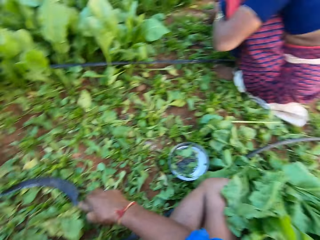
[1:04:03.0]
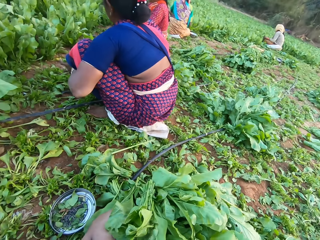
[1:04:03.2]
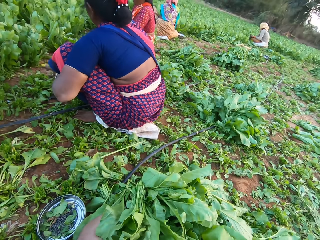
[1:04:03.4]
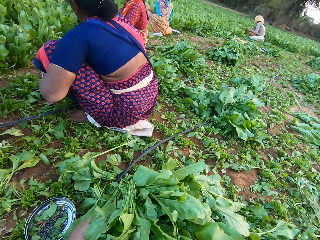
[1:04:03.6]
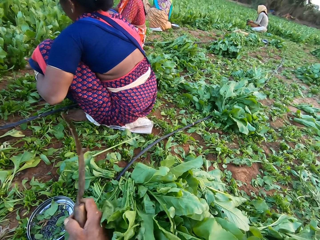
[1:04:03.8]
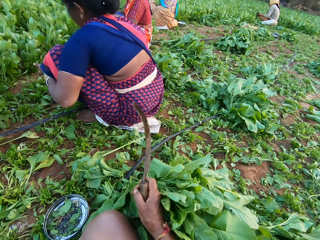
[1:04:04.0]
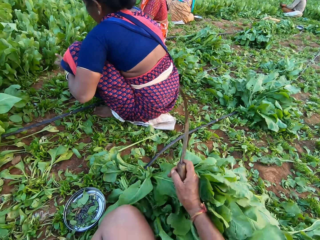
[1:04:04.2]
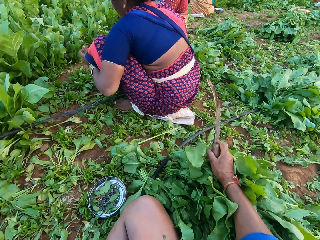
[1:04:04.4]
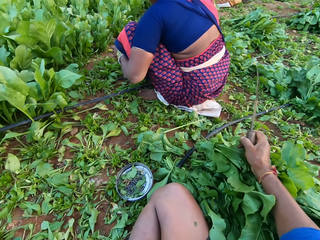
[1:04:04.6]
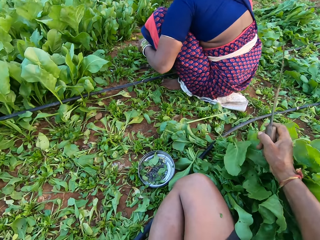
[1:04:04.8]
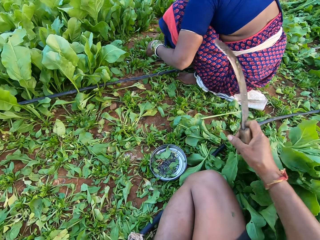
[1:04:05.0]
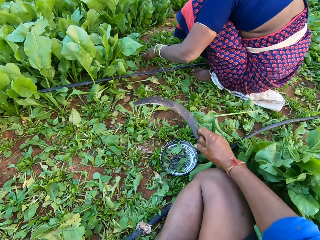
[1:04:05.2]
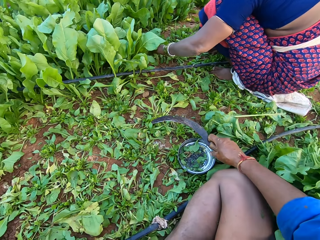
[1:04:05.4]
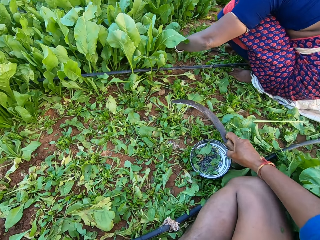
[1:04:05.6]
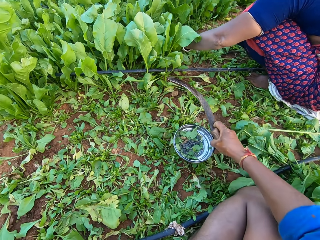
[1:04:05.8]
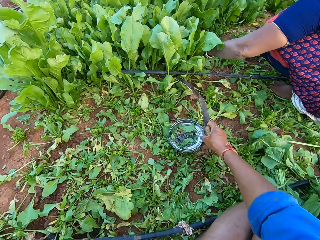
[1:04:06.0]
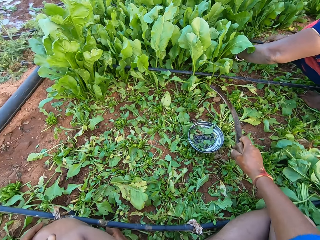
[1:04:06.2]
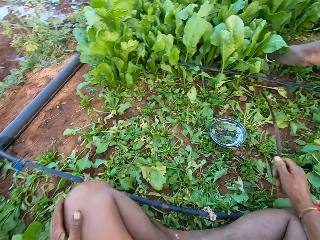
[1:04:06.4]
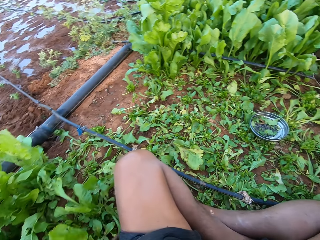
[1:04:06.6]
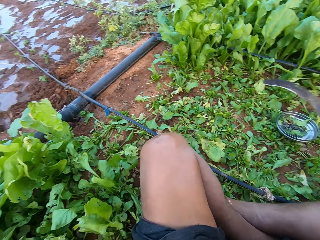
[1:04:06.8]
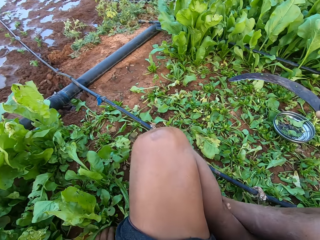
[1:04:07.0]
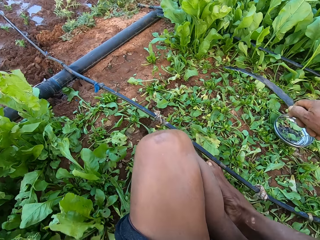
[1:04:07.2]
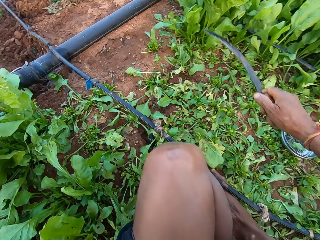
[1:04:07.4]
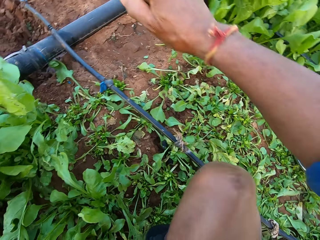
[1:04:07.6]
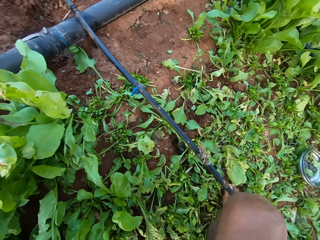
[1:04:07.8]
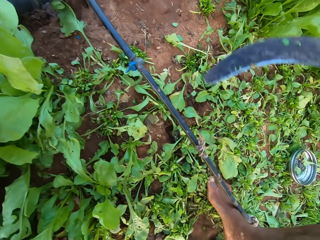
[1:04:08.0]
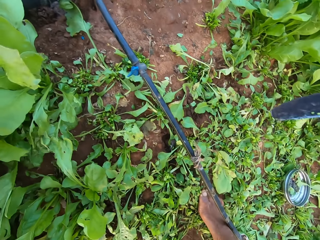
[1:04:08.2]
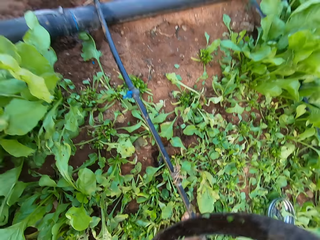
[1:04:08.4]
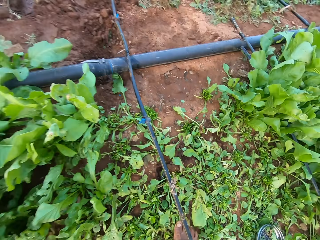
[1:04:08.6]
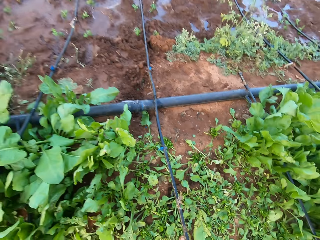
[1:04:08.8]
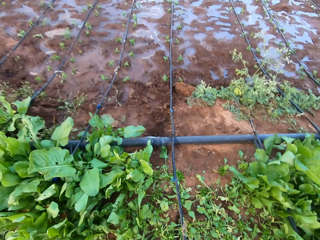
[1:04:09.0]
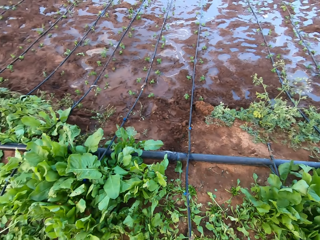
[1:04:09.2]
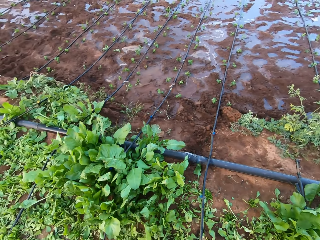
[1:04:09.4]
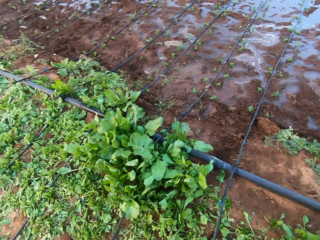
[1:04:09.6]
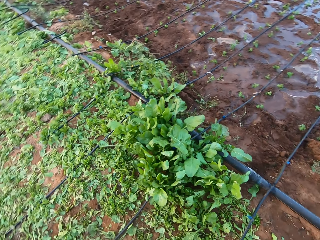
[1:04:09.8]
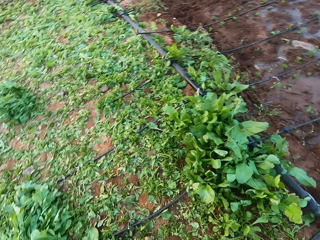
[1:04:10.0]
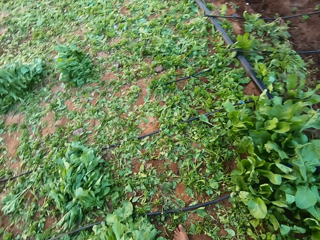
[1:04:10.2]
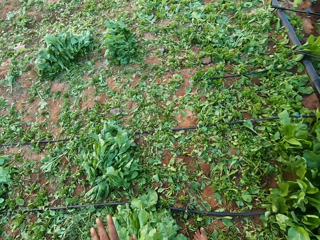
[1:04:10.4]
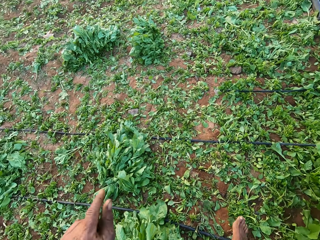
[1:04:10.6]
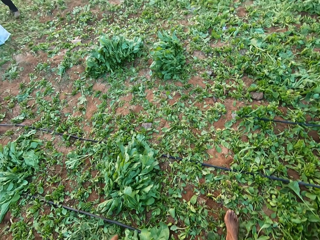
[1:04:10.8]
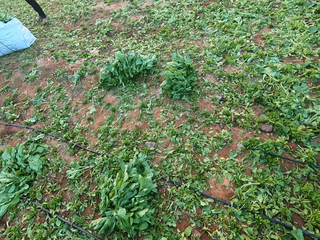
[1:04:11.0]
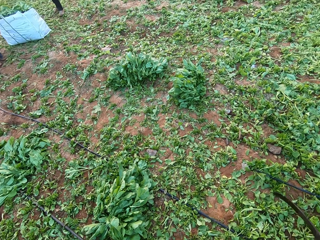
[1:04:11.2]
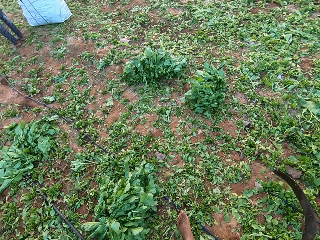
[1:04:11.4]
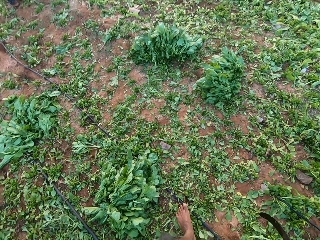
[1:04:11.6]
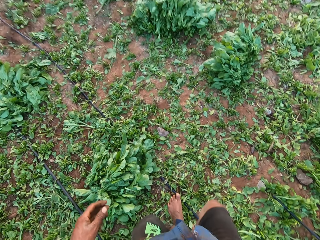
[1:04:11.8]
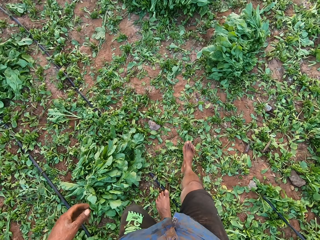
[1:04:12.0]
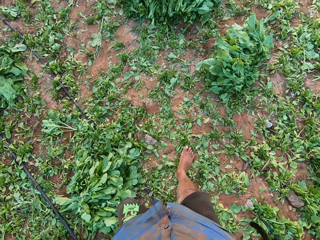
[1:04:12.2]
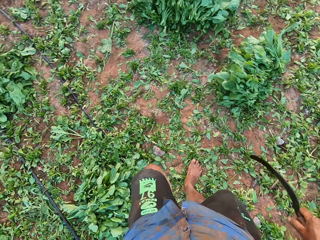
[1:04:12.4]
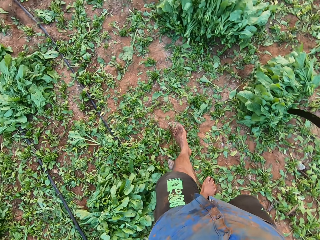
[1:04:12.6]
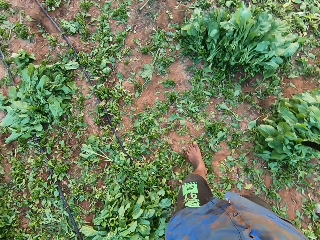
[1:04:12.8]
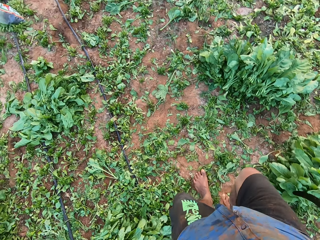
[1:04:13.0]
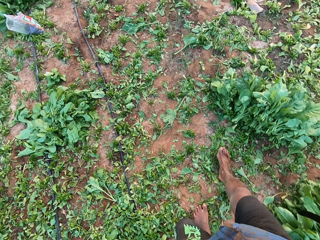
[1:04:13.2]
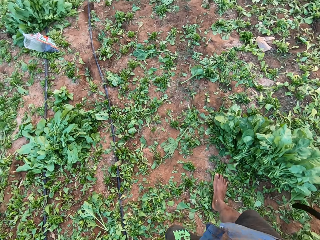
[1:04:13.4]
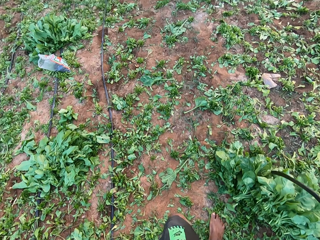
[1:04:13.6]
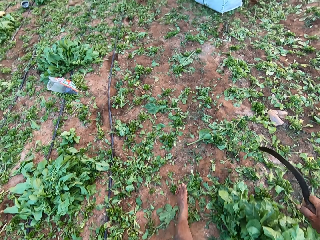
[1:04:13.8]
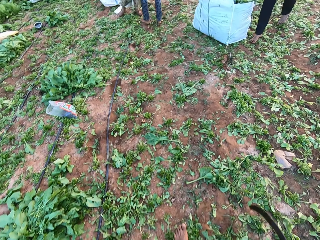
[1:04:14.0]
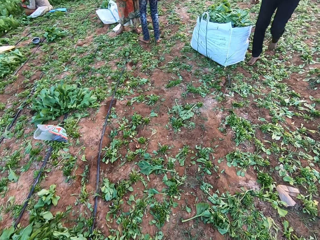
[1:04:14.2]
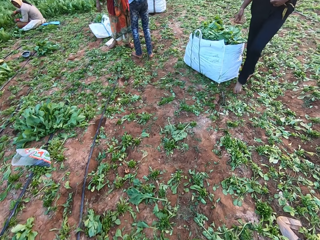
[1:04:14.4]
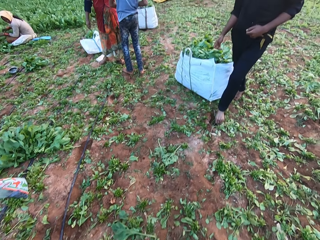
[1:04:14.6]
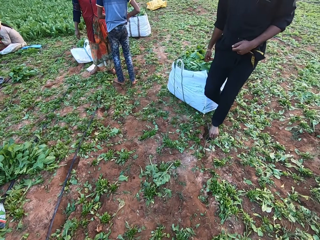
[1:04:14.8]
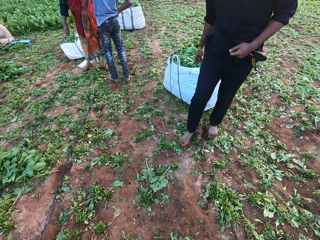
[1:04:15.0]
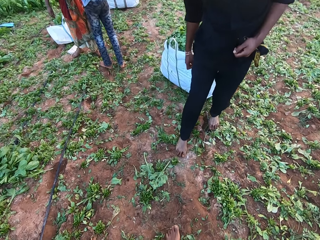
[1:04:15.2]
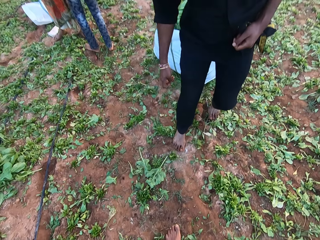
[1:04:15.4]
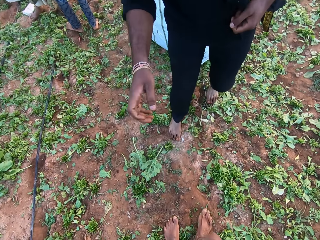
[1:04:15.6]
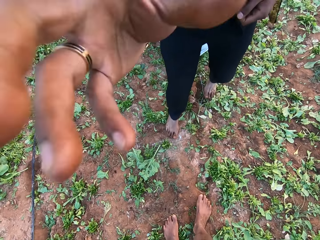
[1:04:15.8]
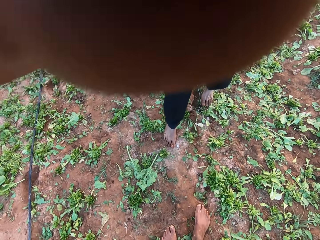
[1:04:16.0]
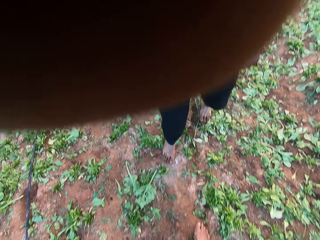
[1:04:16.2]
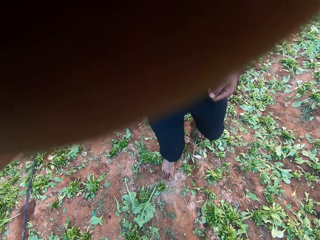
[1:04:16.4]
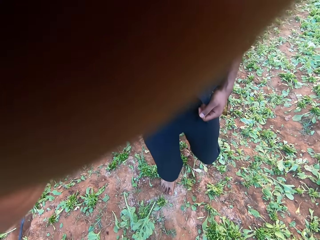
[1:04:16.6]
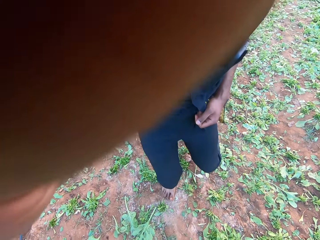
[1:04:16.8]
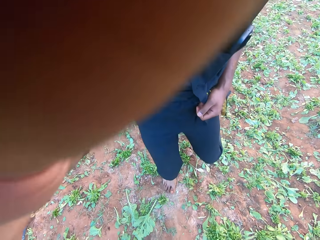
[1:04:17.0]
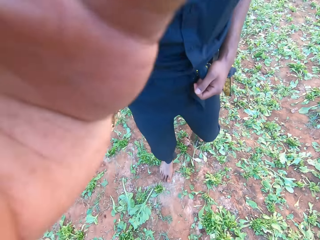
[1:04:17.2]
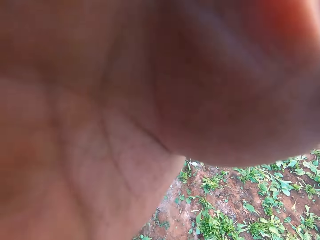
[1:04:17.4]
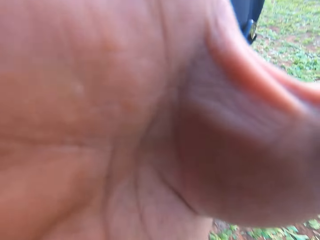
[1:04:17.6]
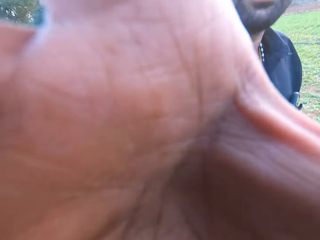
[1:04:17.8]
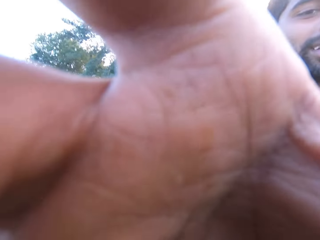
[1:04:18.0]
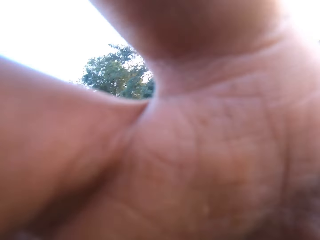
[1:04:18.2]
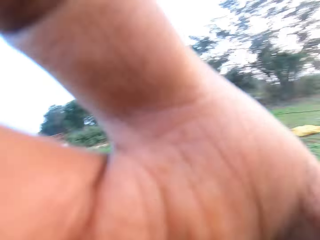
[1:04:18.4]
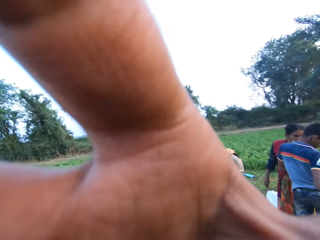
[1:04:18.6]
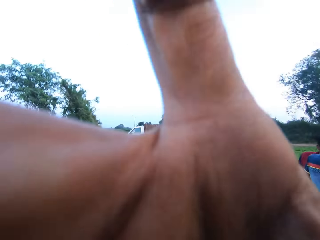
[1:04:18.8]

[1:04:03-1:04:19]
The camera wearer picks the sickle from the farmland with his right hand. He adjusts the pile of vegetables on the farmland with his right hand. He pushes the vegetables on the ground. He picks the plate from the farmland with his right hand. He moves the bowl aside. He drops the plate on the farmland with his right hand. He stands up. He walks on the farmland. He converses with a man. The man adjusts the camera on the camera wearer's head with his right hand. The man touches the camera wearer's camera.
